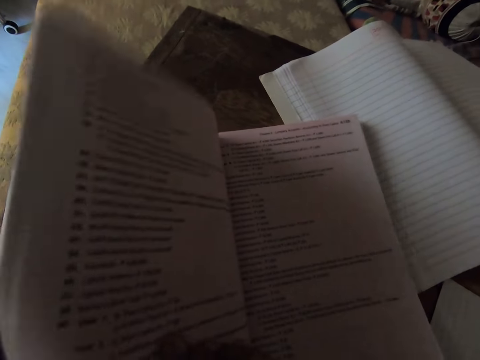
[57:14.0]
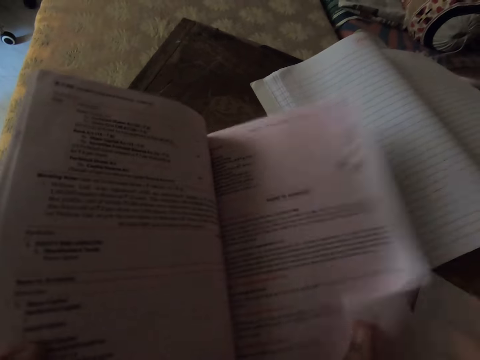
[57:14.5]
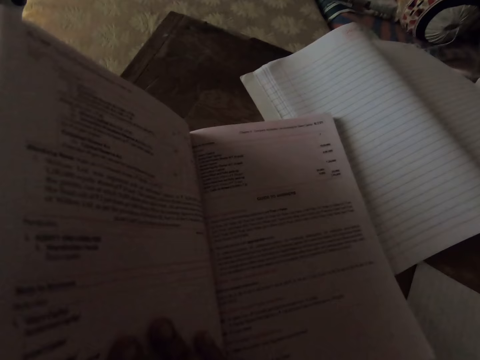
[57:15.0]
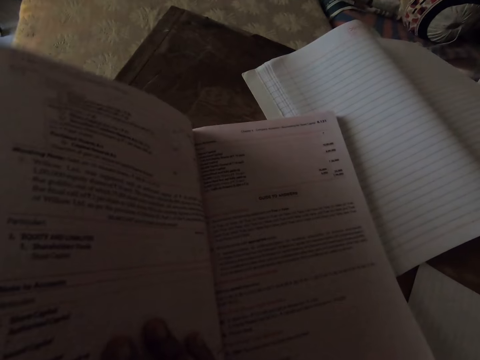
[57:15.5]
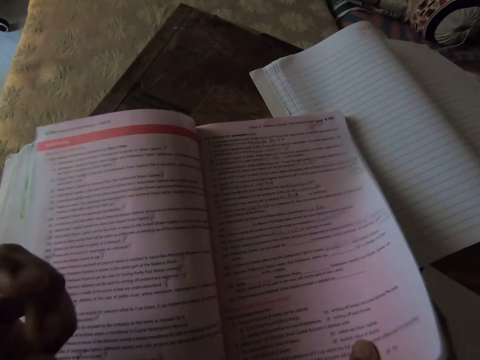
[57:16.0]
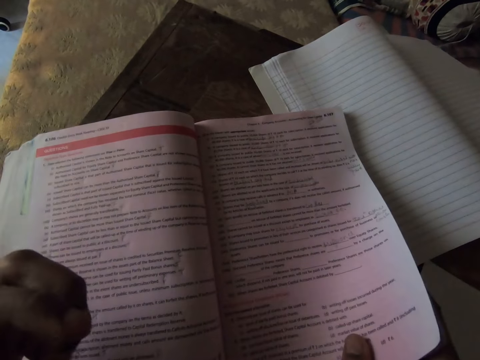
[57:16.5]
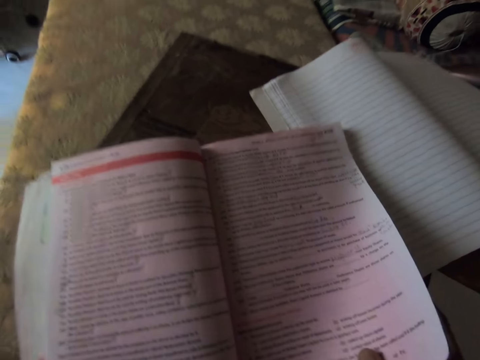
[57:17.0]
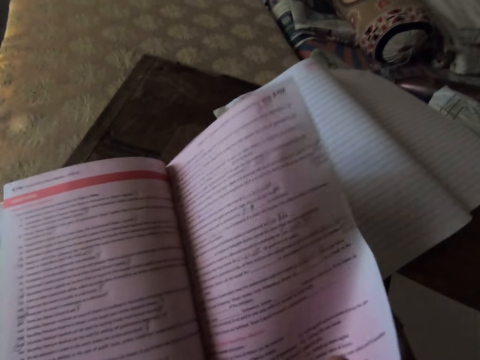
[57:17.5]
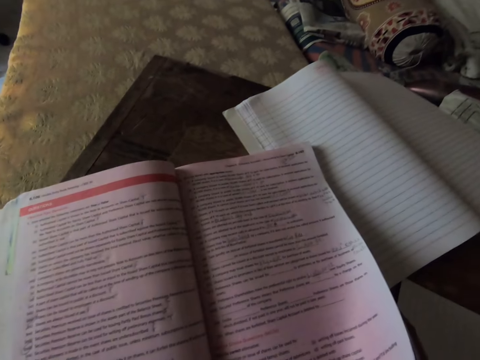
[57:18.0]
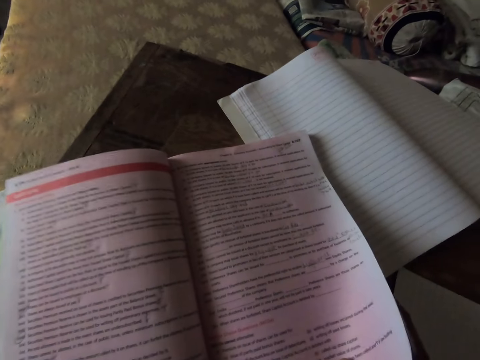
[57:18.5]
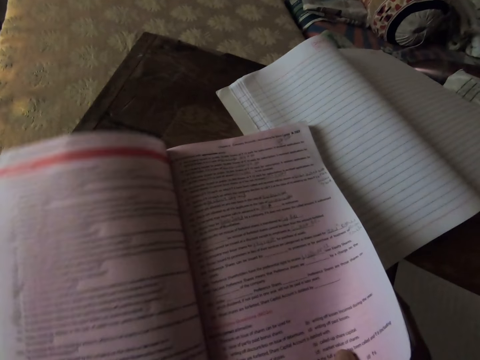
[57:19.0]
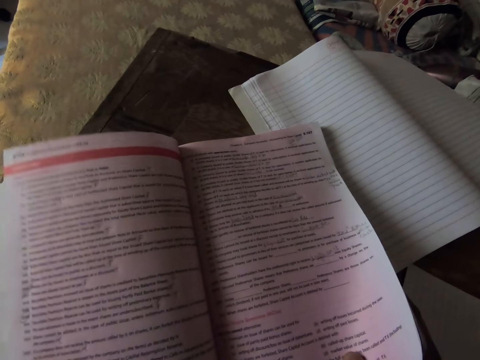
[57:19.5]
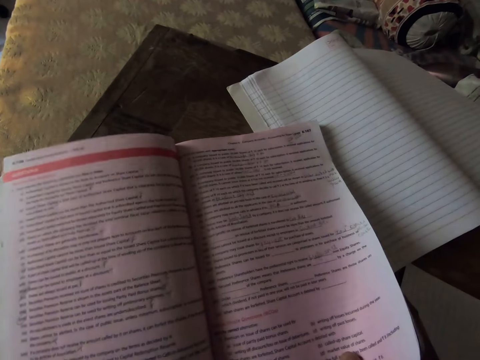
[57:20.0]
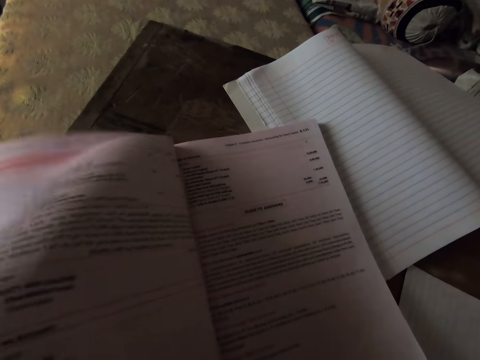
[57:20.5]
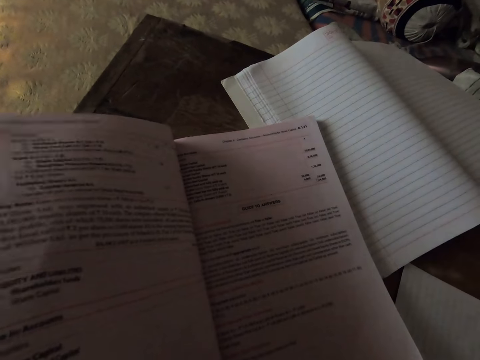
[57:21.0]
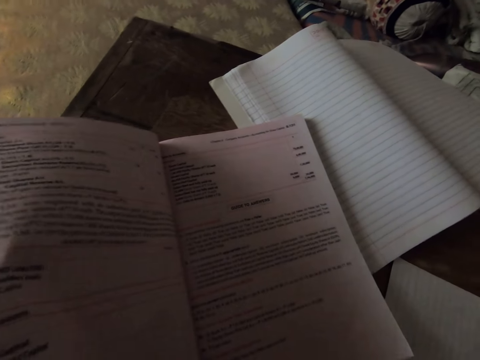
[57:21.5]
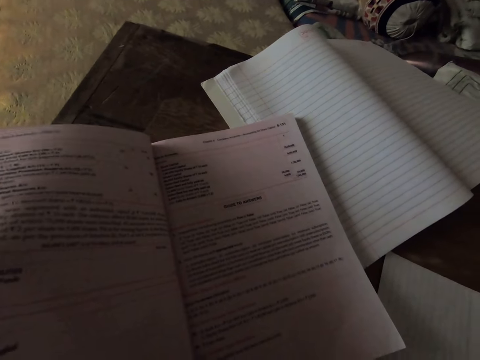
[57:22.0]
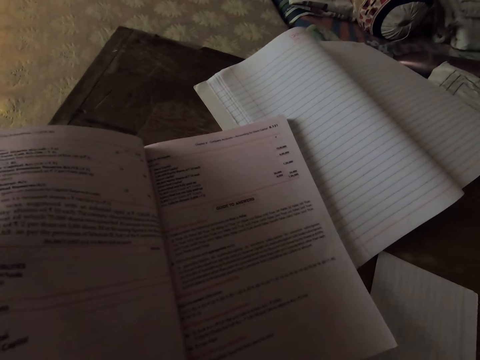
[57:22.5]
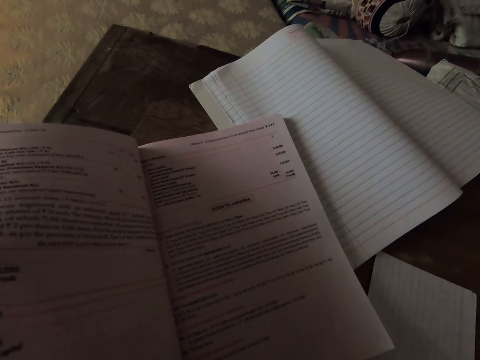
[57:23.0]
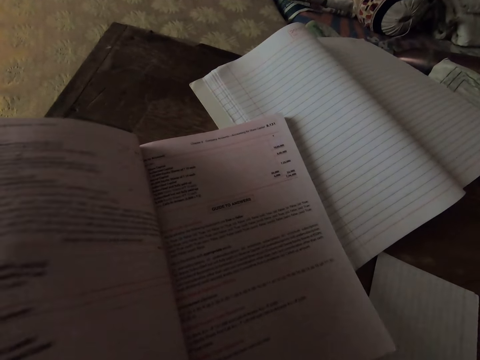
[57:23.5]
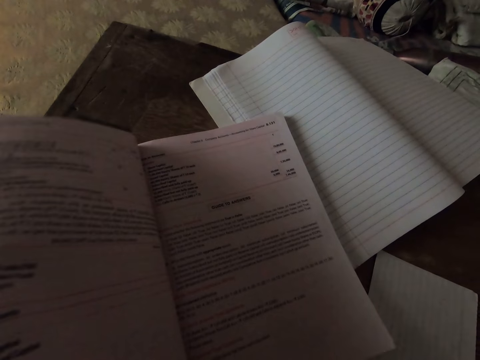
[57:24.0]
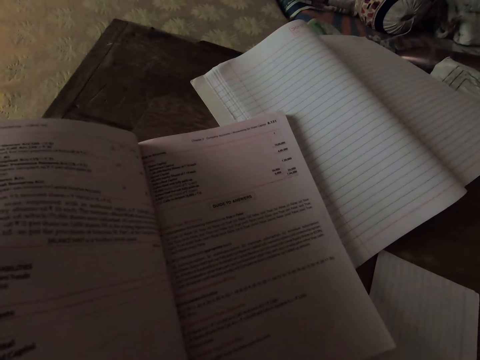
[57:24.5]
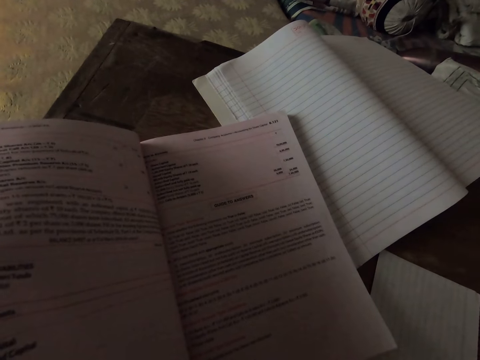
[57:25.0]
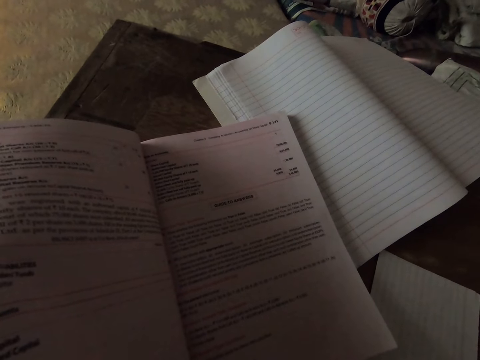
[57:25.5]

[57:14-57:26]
The camera wearer turns back the page on the textbook. They turn back the page on the textbook again. They turn some pages on the textbook and read the book. They read the book again.

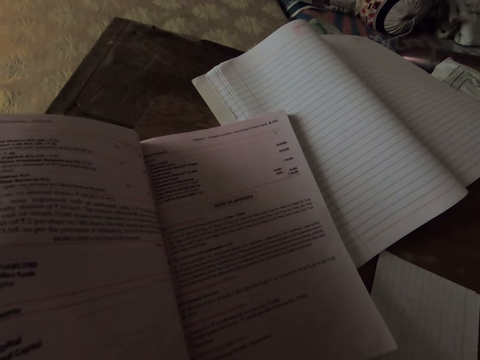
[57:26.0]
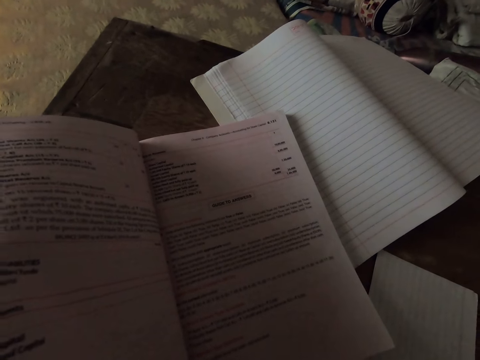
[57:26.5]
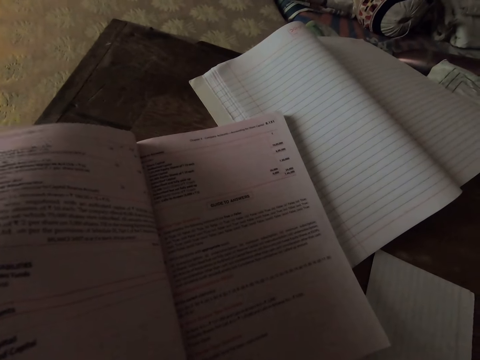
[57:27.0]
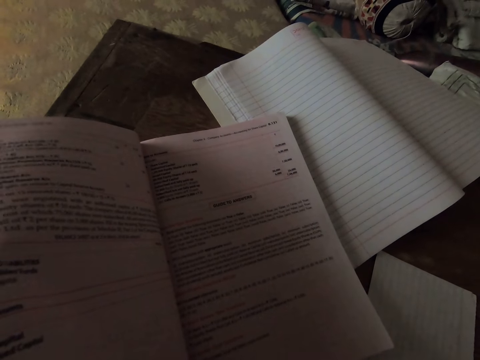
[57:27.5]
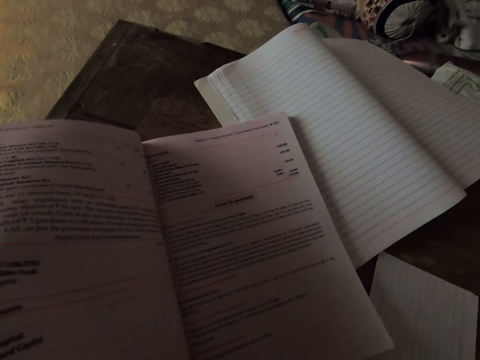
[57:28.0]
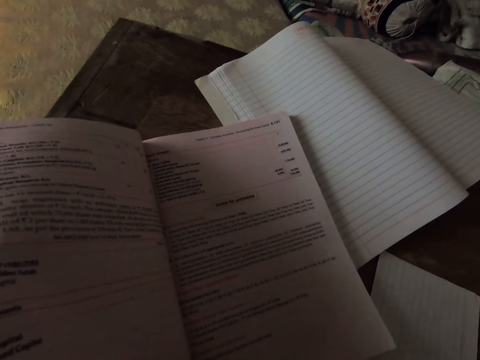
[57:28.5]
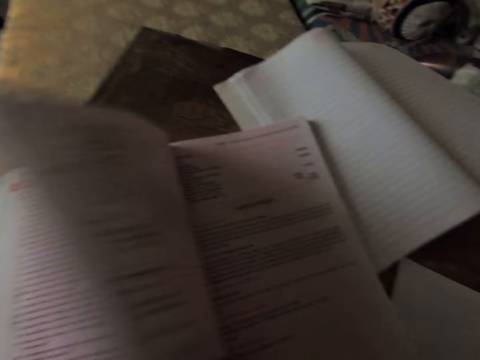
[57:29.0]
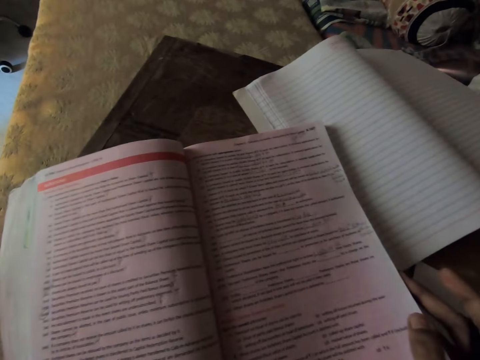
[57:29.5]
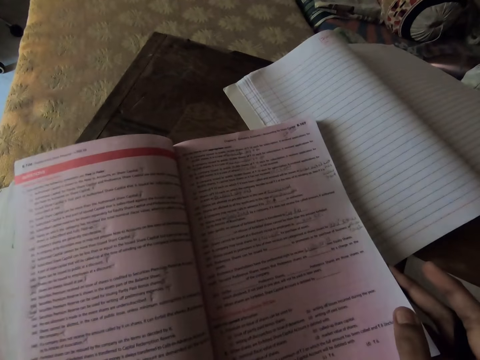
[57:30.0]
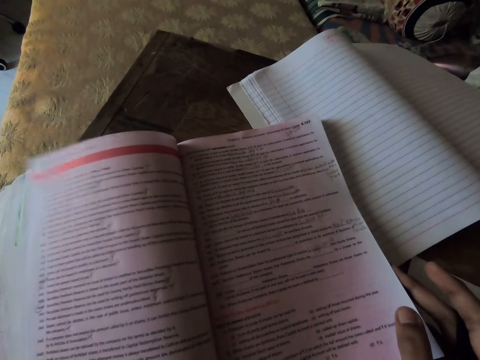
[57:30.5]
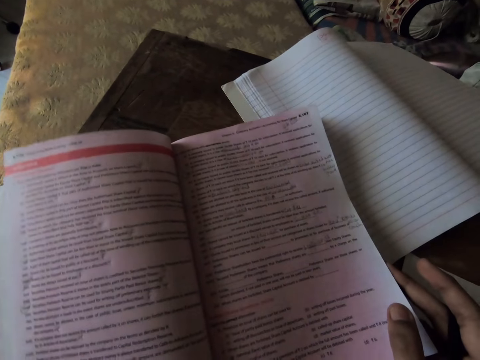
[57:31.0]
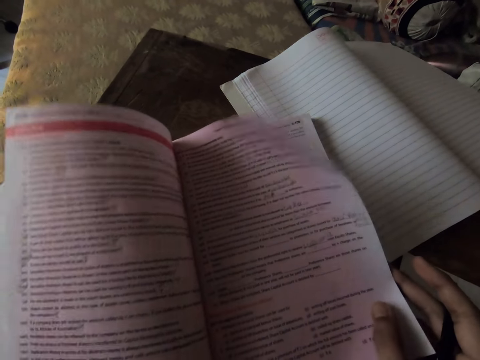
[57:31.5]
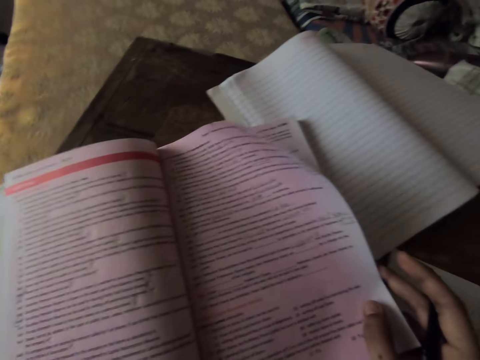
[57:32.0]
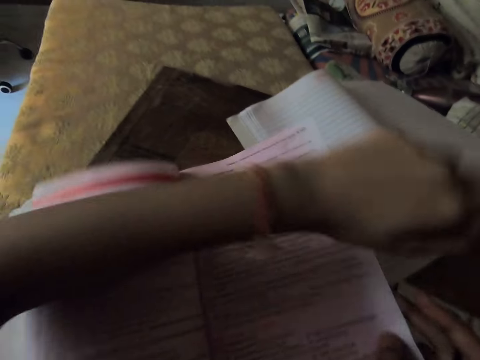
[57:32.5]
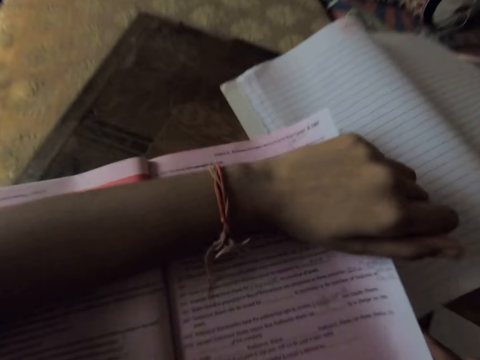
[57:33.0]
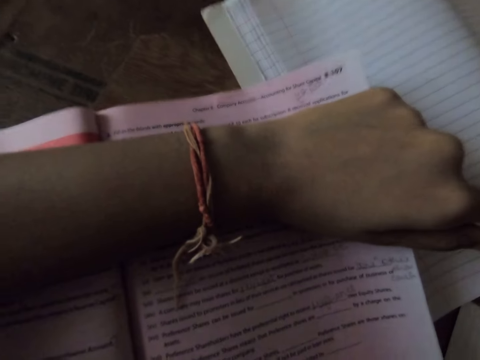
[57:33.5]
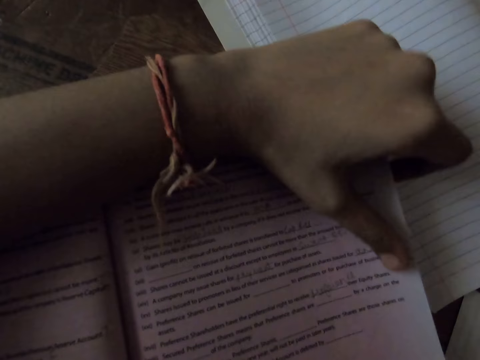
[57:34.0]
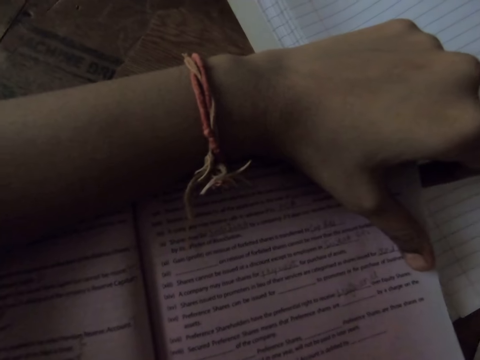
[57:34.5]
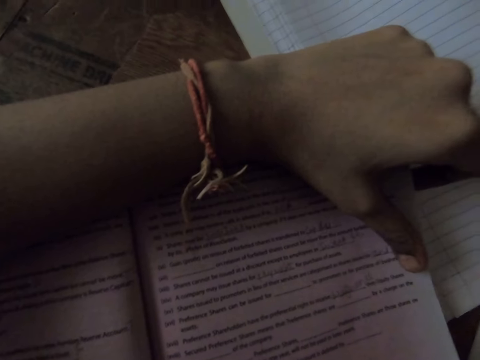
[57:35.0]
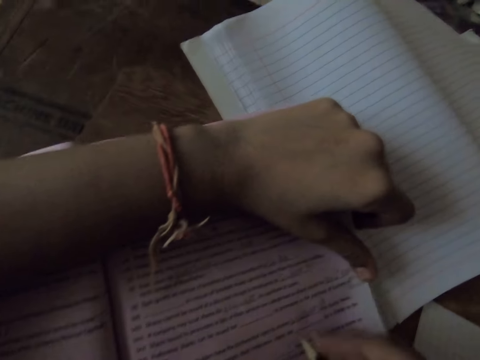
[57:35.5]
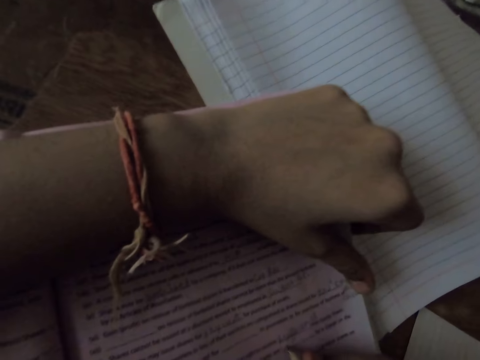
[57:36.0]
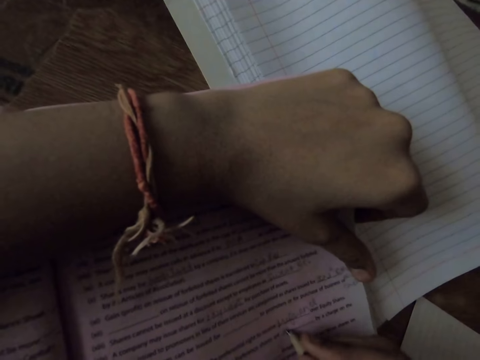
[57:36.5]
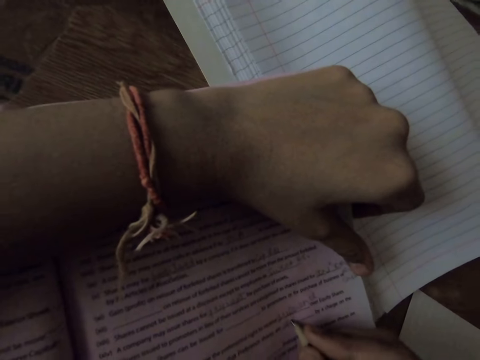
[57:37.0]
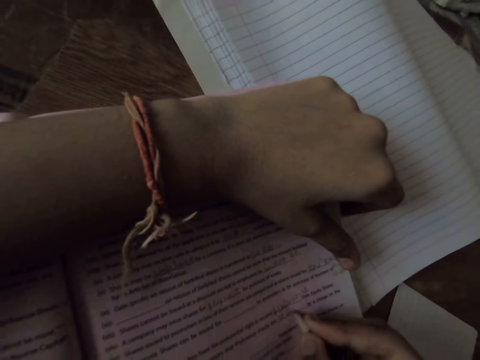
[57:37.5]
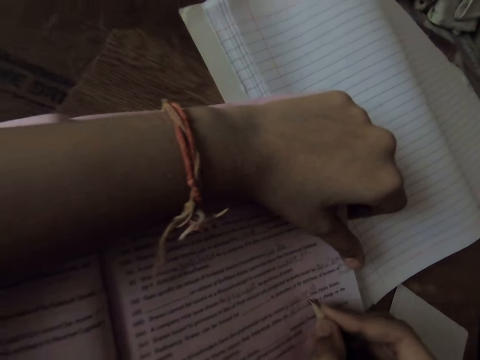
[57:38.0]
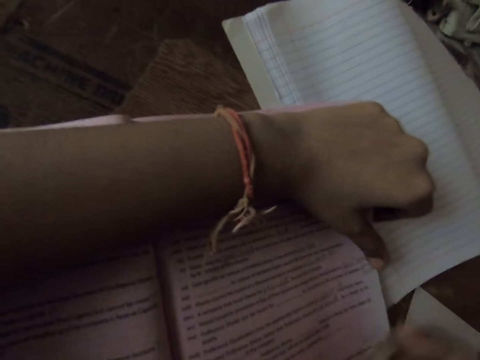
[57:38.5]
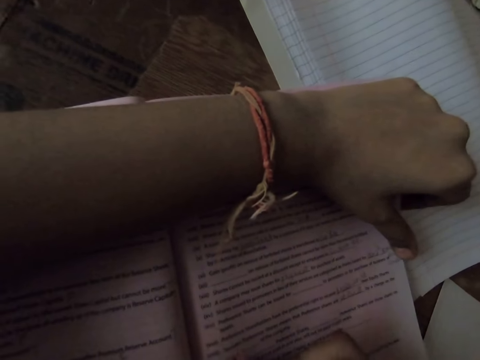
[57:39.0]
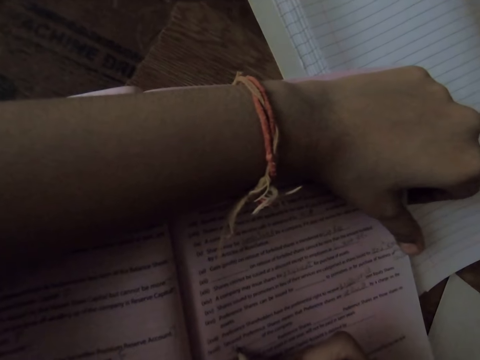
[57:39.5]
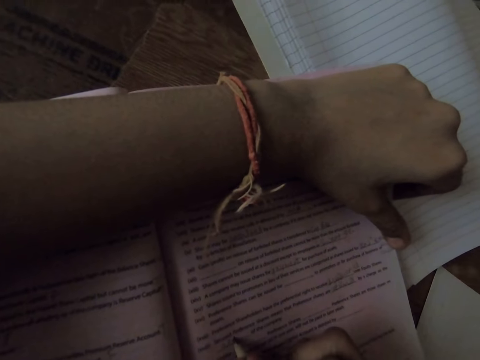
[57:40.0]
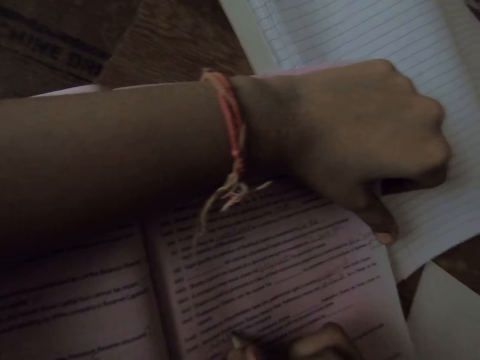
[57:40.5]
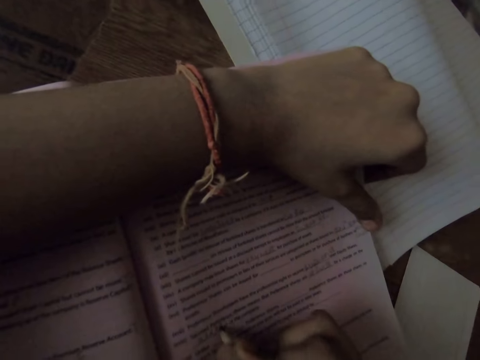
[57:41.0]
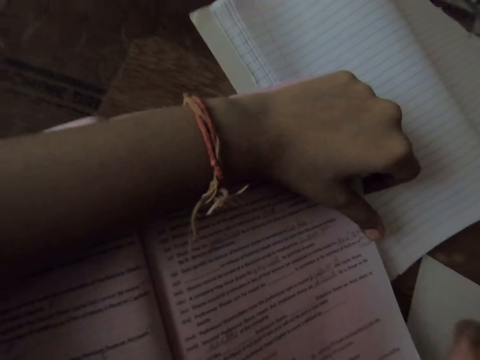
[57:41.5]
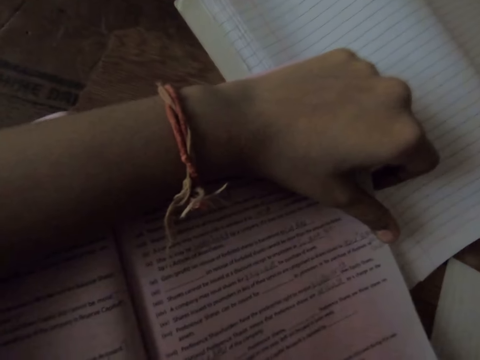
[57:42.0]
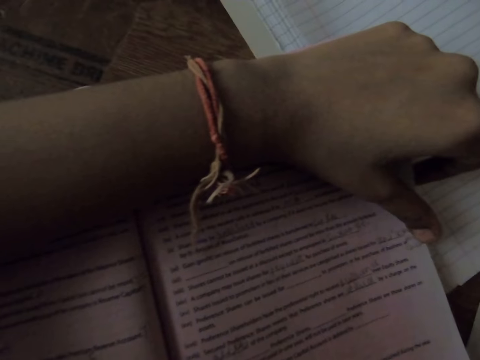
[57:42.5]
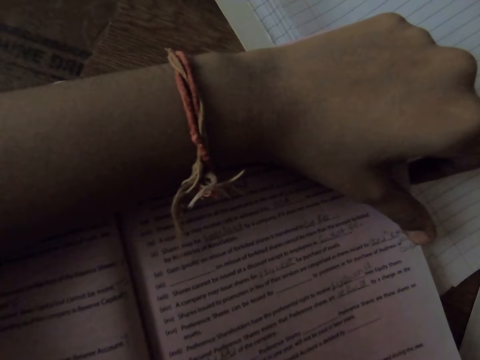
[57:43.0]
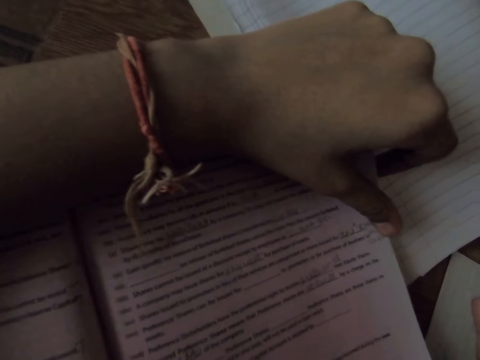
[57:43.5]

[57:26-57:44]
The camera wearer turns back the pages on the textbook. He places his left hand on the textbook. He reads the book. He writes on the textbook with the pencil. He writes on the textbook with the pencil again.
